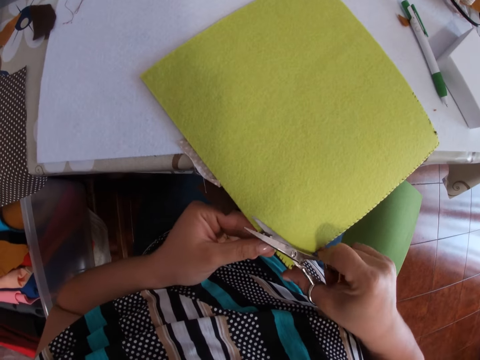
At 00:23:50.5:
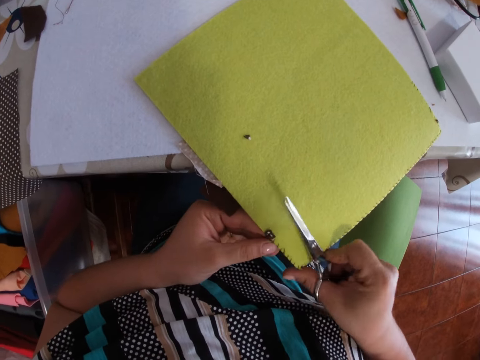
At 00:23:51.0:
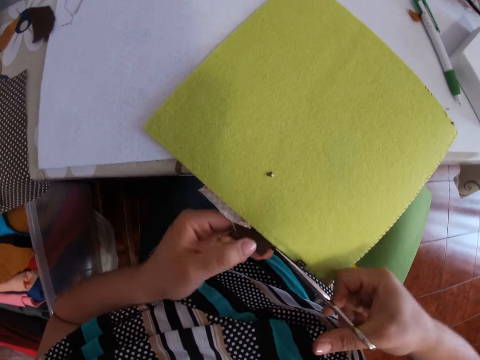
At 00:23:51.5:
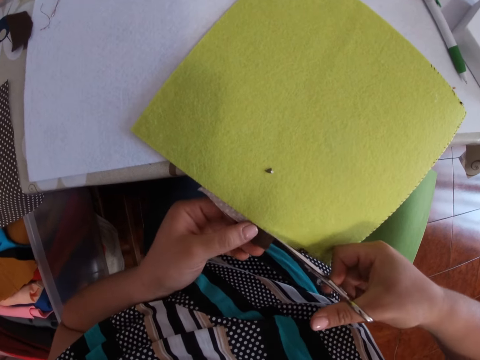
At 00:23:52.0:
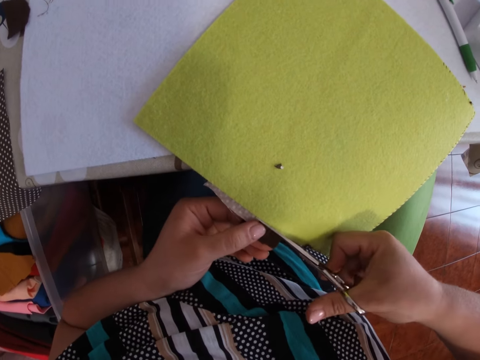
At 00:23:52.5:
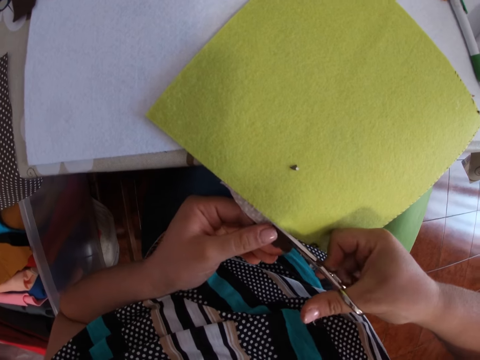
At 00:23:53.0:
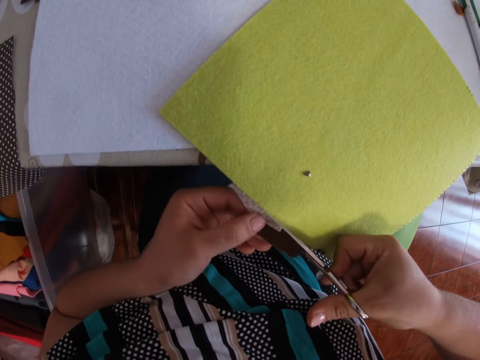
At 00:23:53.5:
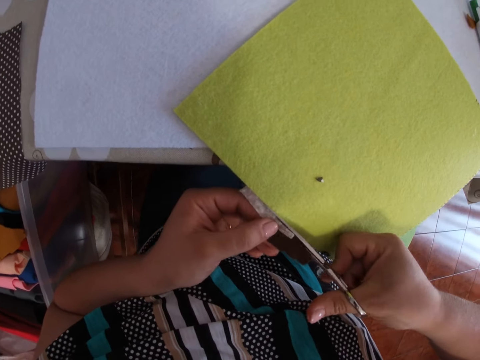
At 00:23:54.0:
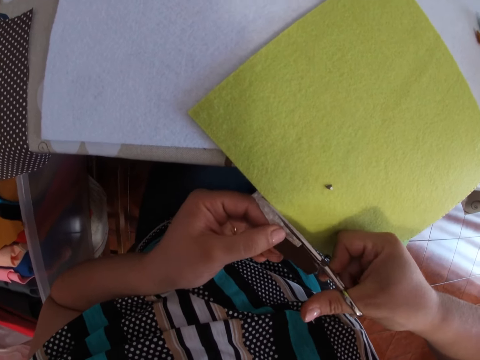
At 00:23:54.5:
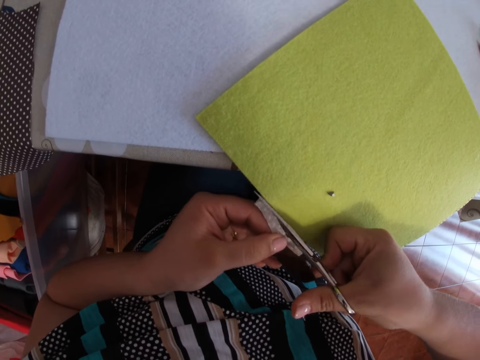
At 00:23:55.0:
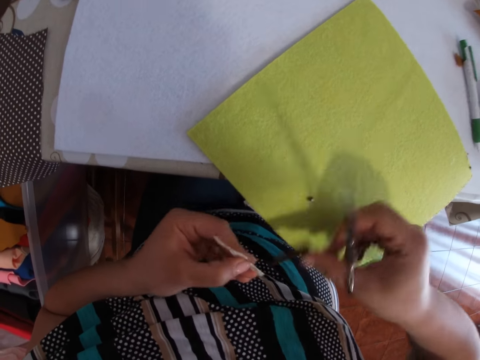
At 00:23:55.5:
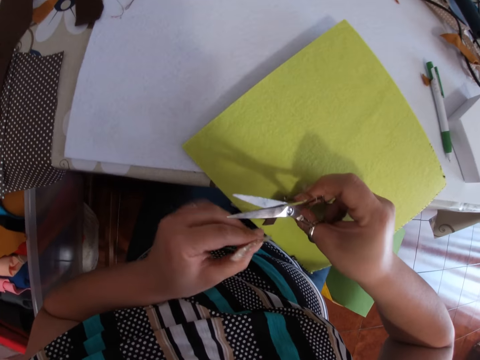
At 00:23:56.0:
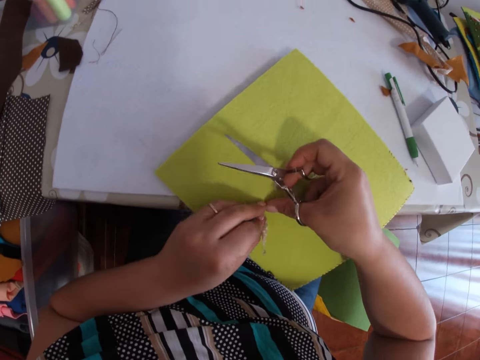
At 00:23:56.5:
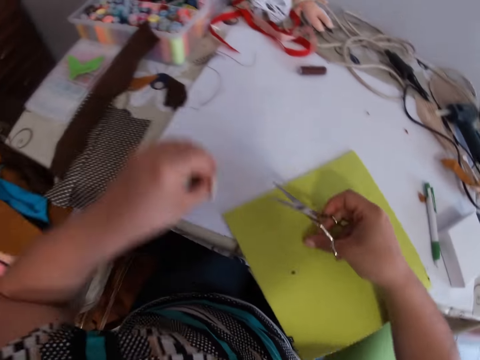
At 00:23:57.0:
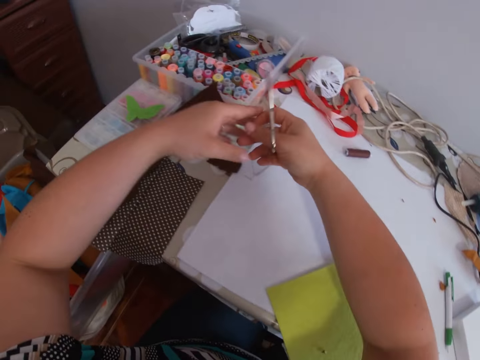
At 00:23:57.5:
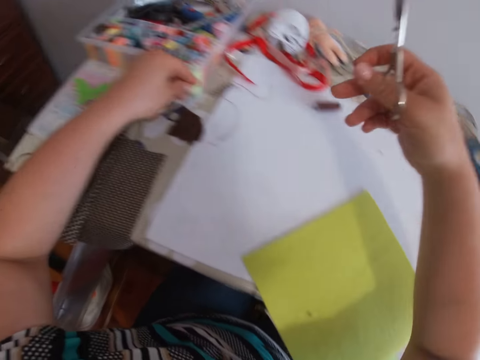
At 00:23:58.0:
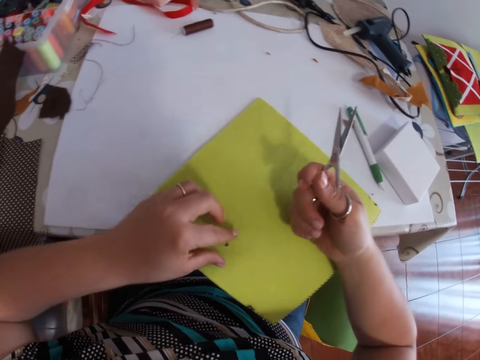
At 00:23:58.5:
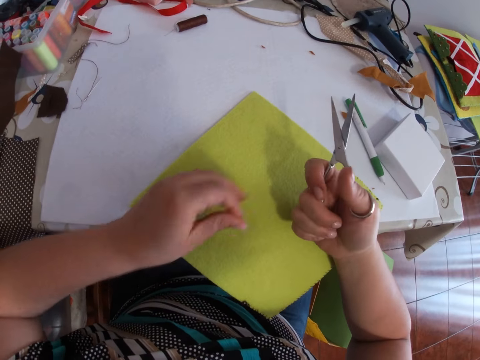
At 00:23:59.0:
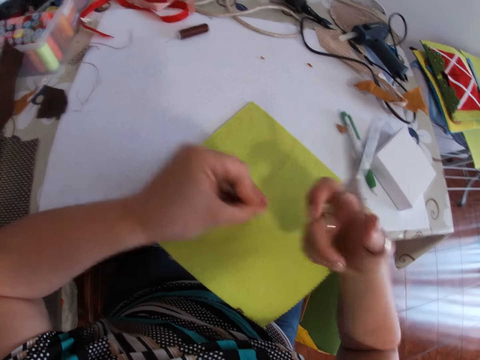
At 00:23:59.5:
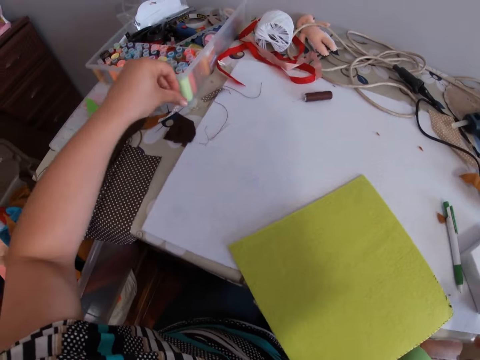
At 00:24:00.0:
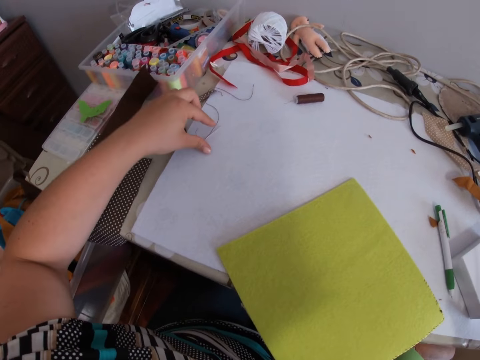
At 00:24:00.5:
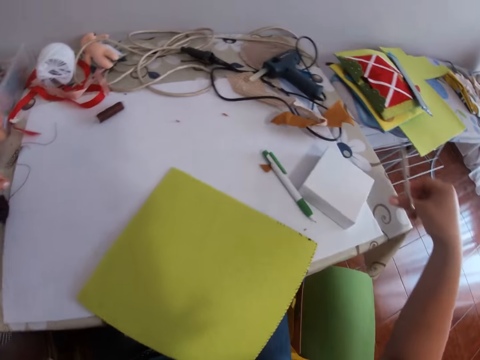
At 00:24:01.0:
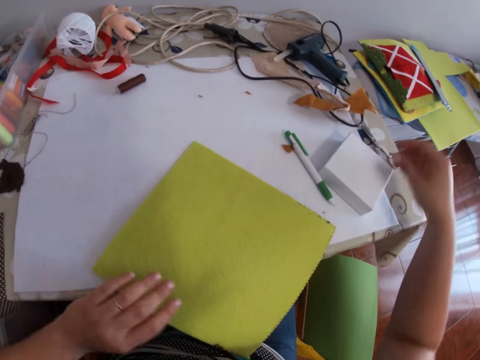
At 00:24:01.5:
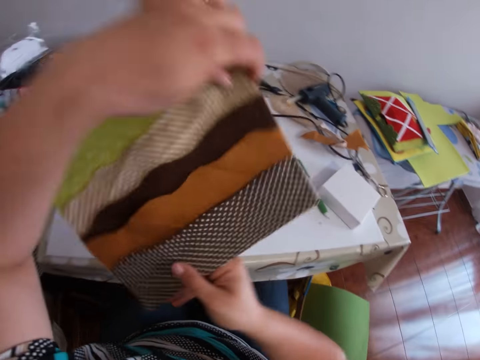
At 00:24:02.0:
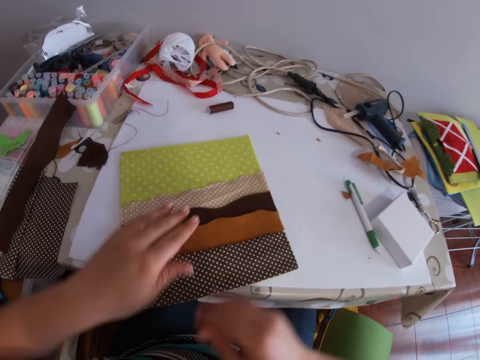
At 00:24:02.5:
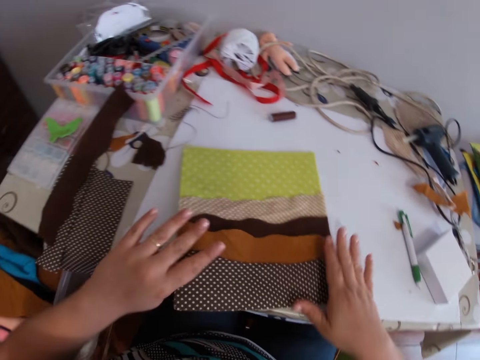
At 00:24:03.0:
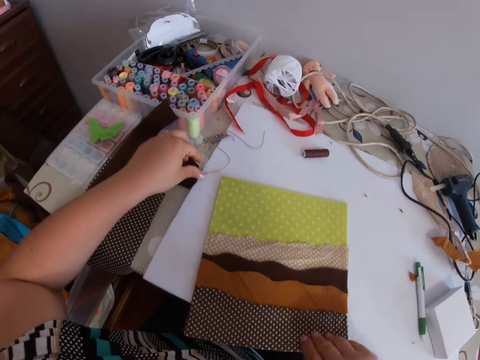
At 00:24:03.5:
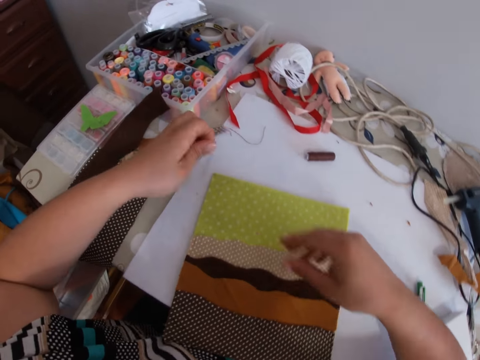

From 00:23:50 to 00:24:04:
The camera wearer trims the edge of the fabric with scissors in his right hand. He cuts the fabric with the scissors repeatedly. He picks the edges on the fabric with his left hand, and drops the trimmed edges on the table with his left hand. He picks the material and drops the material on the table. He pushes the thread on the table with his left hand, drops the scissors on the table with his right hand, and picks the fabric on the table with his left hand. He turns the fabric. He drops the fabric on the table with both hands and smoothens the surface of the fabric with both hands. He picks the needle and thread on the table with his left hand.

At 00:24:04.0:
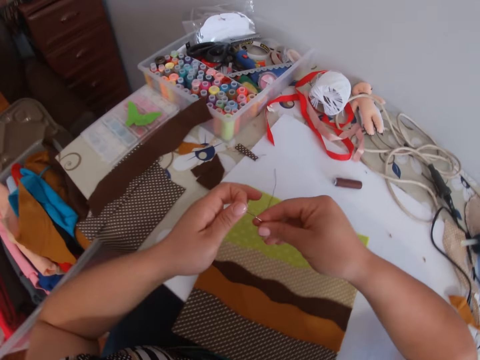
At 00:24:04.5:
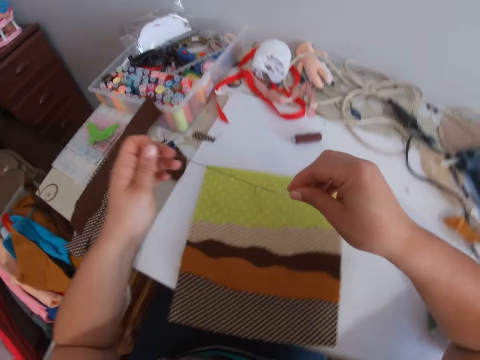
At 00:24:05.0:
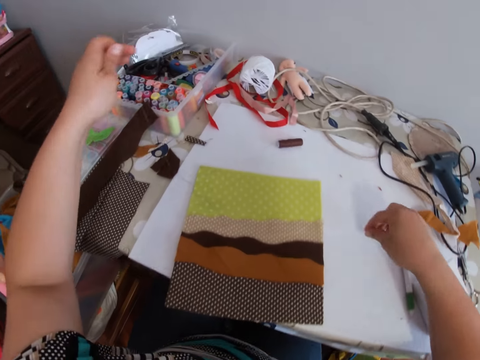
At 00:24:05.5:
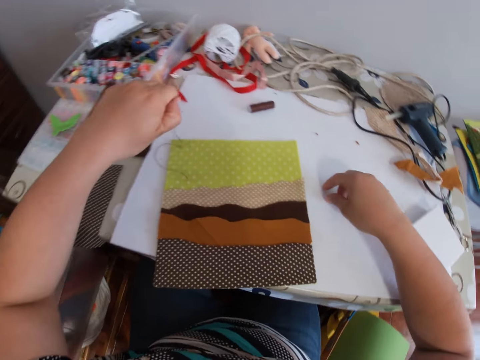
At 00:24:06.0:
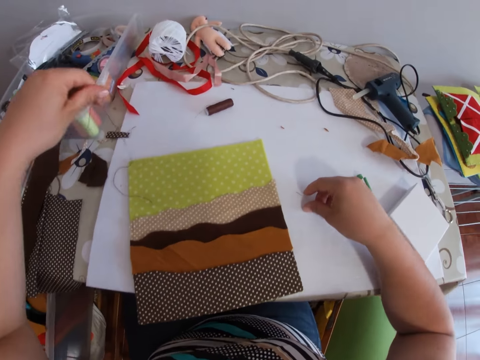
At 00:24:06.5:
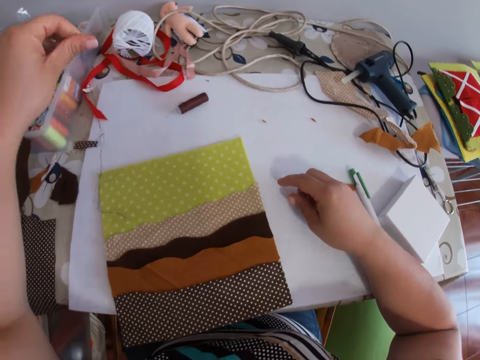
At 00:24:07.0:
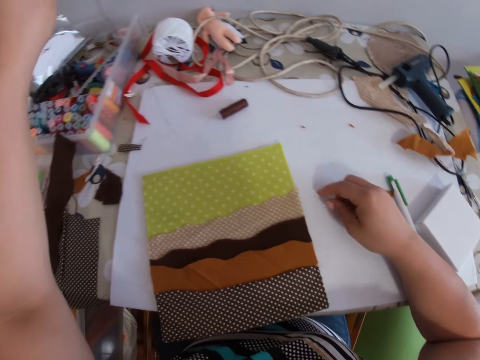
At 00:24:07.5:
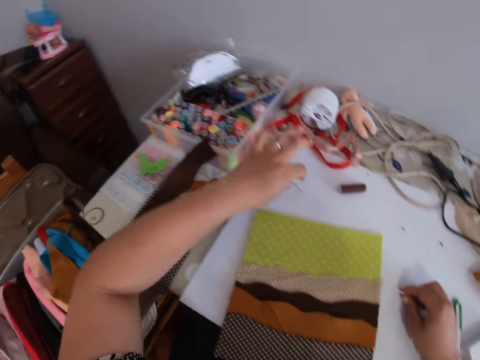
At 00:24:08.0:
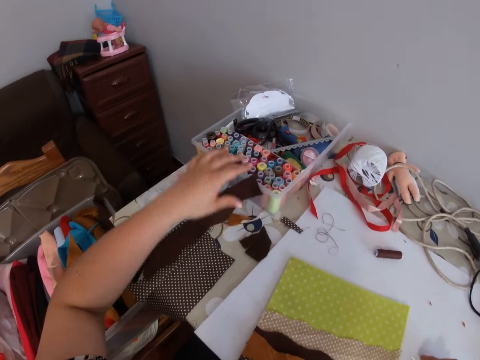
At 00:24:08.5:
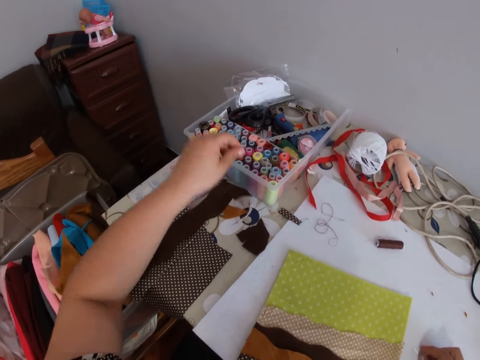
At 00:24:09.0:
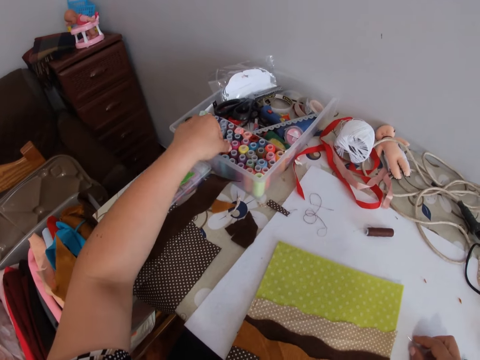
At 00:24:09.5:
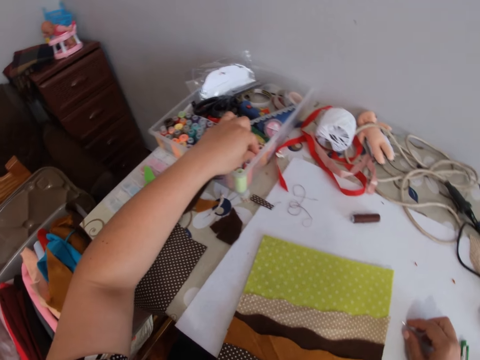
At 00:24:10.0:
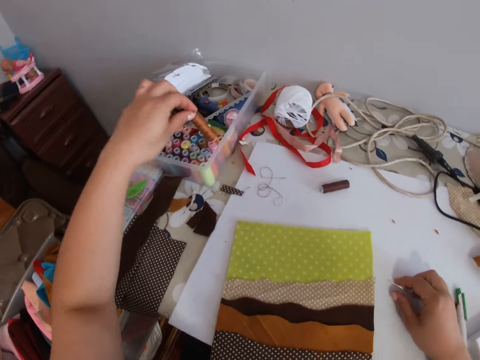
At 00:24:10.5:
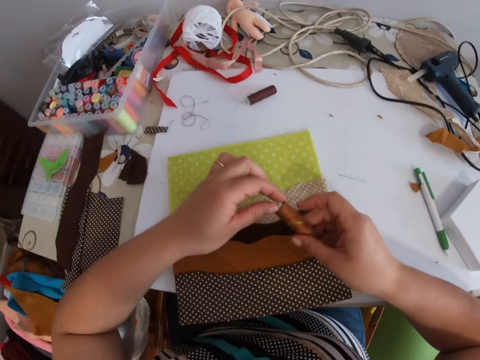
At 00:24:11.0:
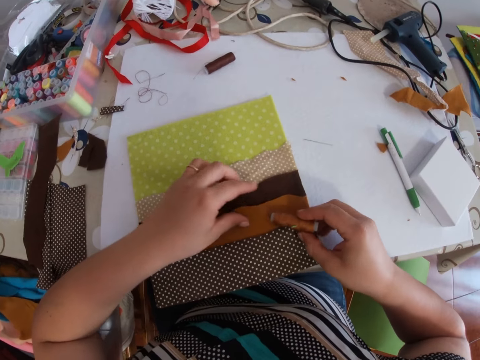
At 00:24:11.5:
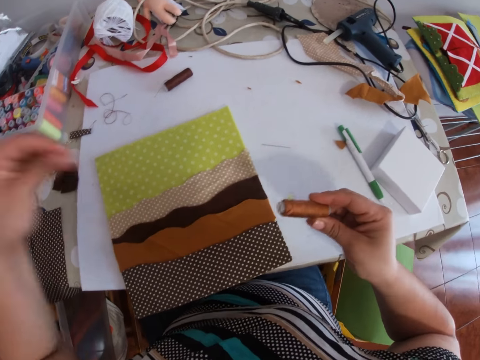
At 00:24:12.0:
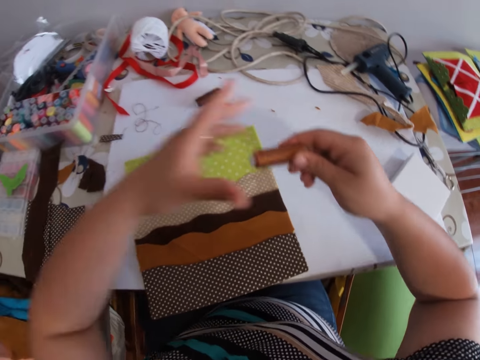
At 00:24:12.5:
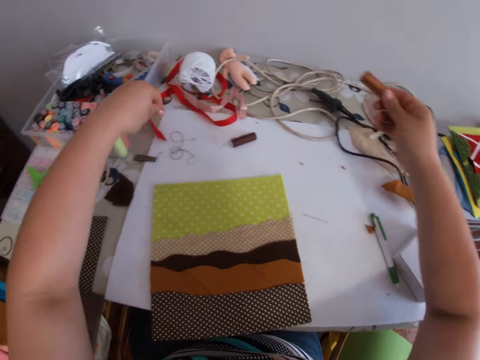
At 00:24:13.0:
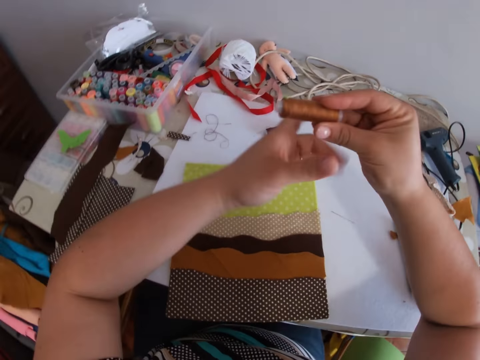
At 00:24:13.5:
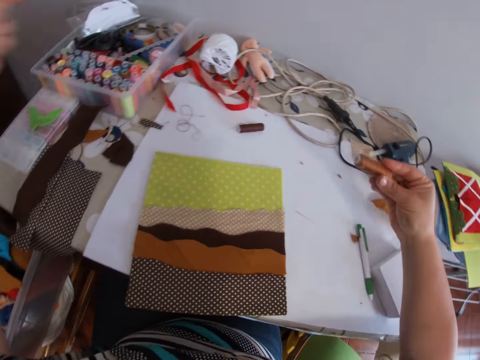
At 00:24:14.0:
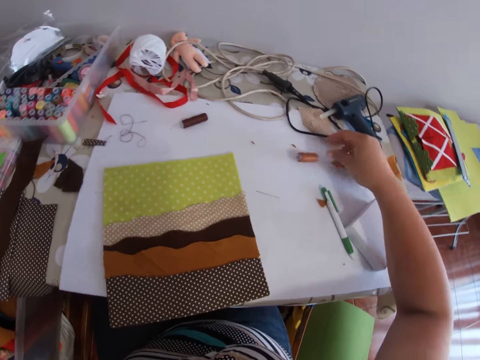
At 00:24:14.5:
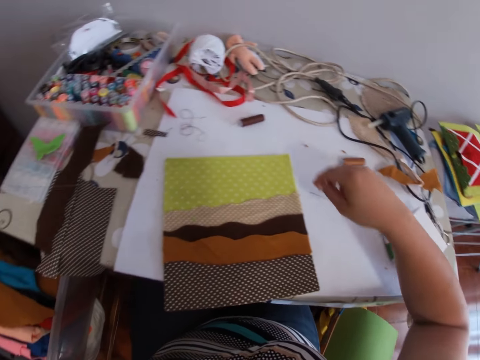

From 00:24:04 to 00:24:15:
The camera wearer removes the thread from the needle with both hands. They drop the needle on the table with the right hand. They pull the thread. They drop the thread on the table with the right hand. They put the material on the table. They pick a thread from a bowl of threads with the left hand. They unroll the thread with both hands. They pull the thread. They pull the thread again. They drop the thread on the table with the right hand.

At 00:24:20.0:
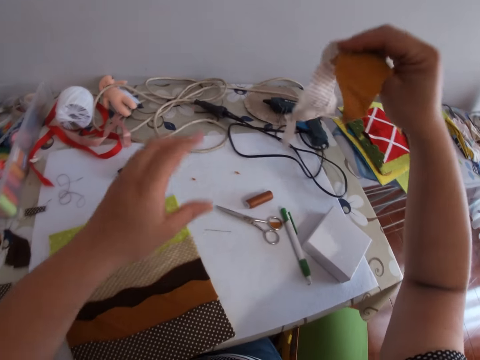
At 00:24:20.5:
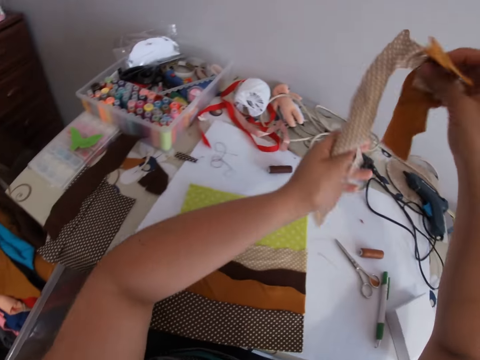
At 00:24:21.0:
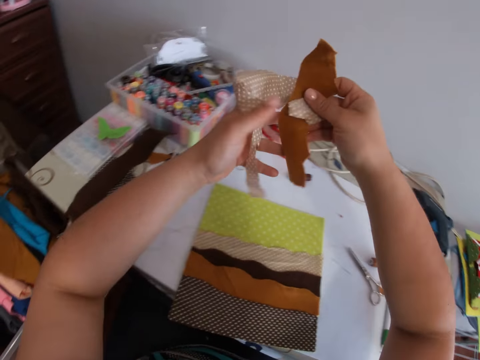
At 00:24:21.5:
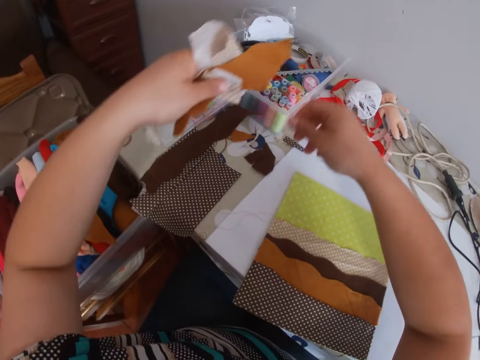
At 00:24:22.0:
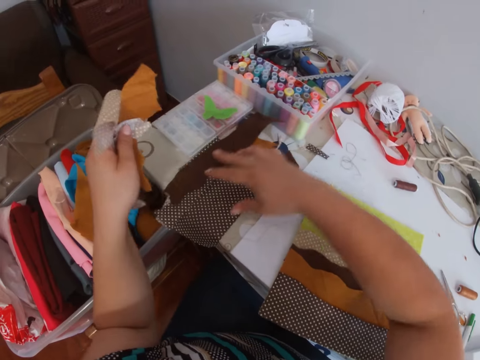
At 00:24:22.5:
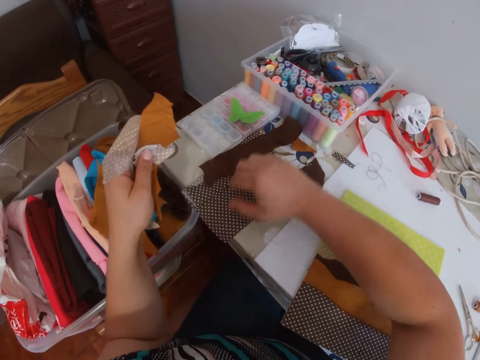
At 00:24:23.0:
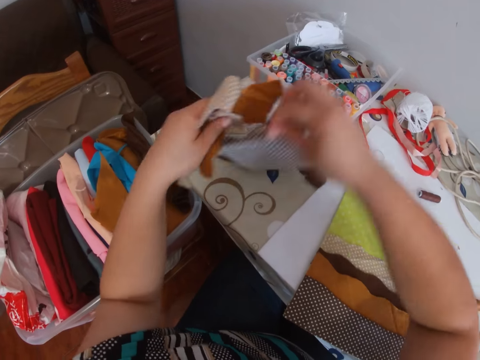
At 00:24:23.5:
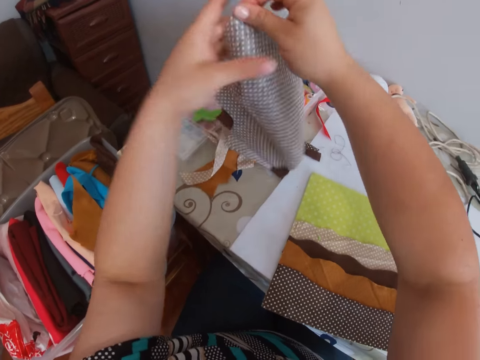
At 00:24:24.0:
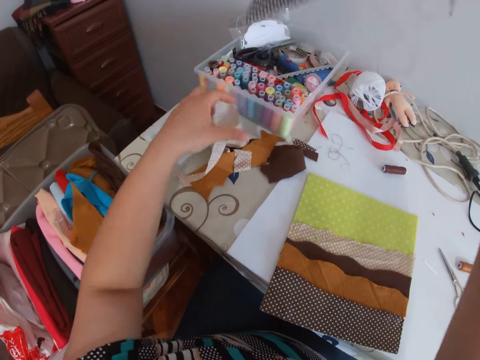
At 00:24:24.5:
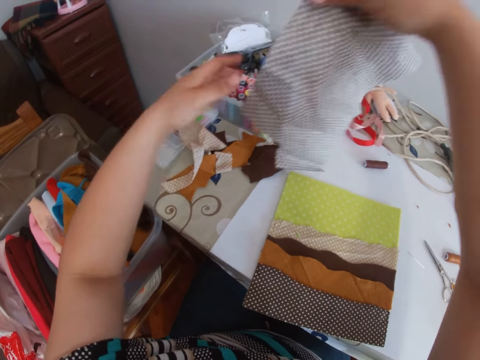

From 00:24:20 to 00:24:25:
The camera wearer holds the piece of cloth with both hands. They pick another piece of cloth from the table with the right hand. They drop the piece of cloth on the table with the left hand. They pull the material.
